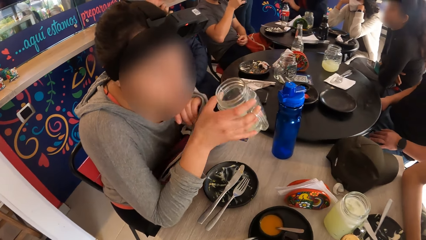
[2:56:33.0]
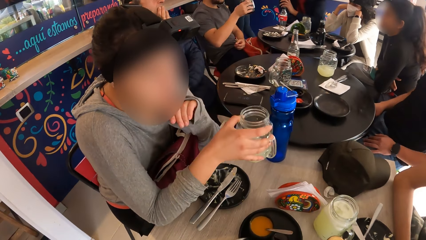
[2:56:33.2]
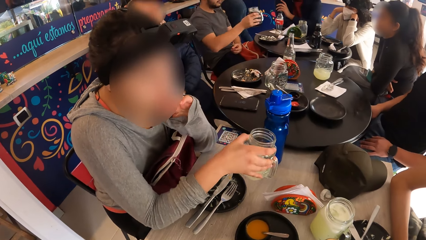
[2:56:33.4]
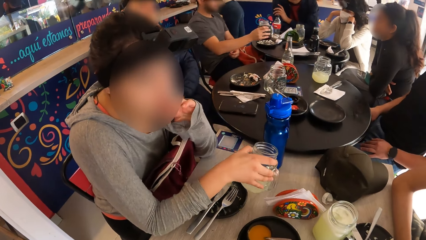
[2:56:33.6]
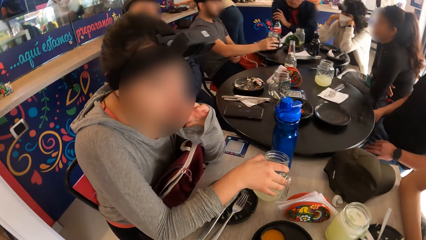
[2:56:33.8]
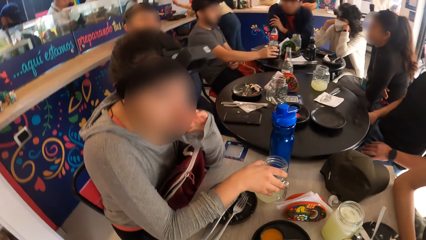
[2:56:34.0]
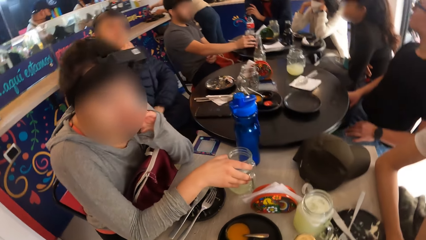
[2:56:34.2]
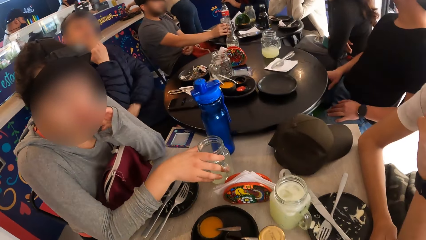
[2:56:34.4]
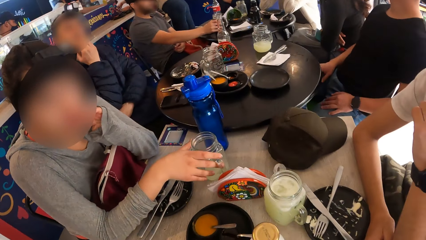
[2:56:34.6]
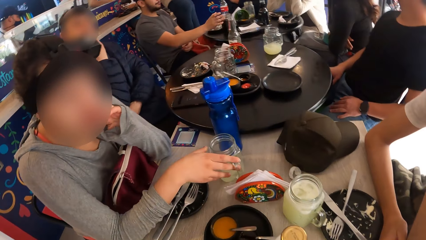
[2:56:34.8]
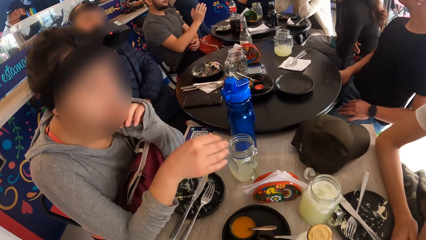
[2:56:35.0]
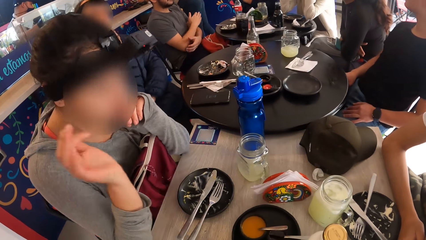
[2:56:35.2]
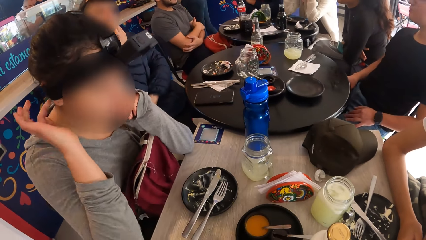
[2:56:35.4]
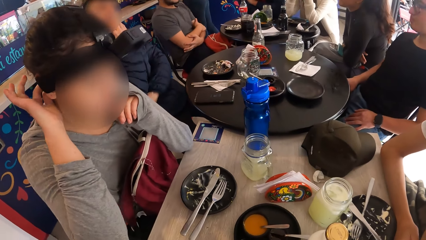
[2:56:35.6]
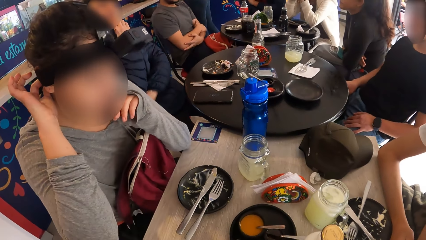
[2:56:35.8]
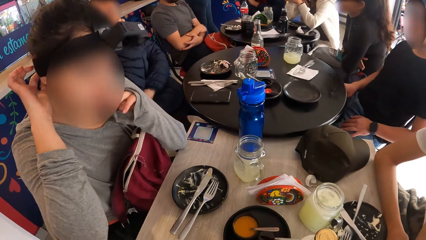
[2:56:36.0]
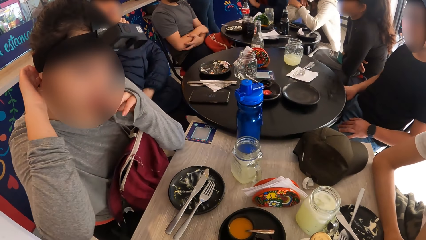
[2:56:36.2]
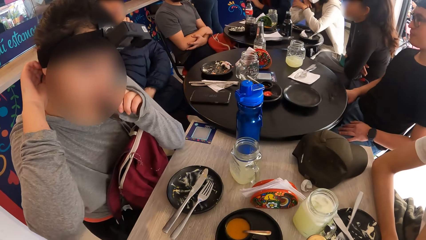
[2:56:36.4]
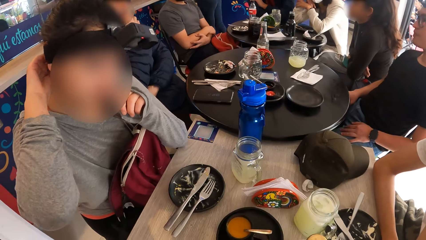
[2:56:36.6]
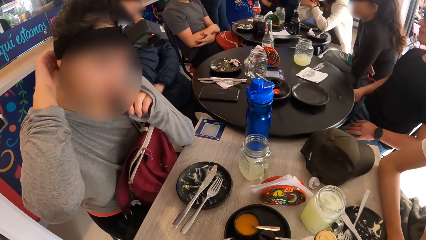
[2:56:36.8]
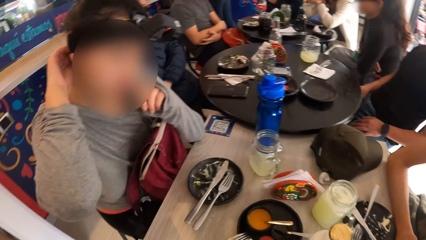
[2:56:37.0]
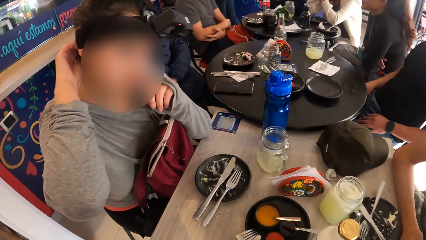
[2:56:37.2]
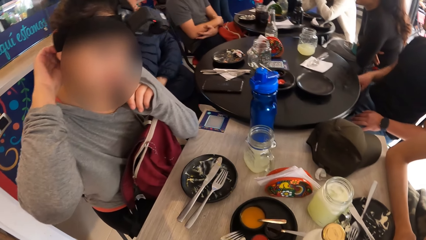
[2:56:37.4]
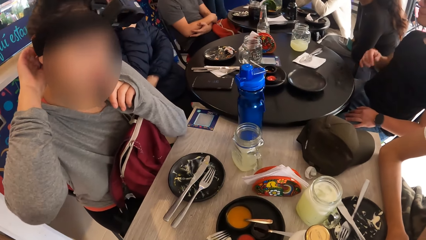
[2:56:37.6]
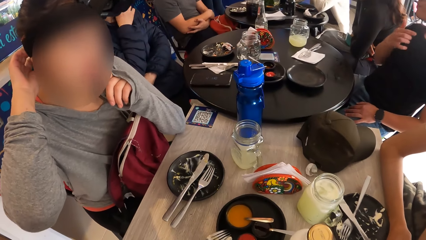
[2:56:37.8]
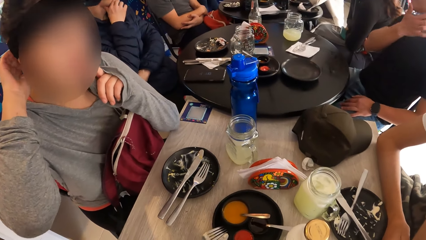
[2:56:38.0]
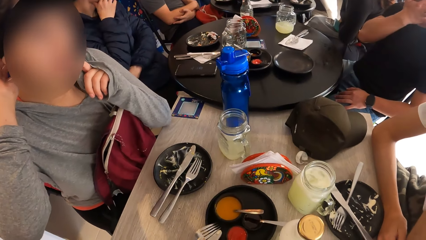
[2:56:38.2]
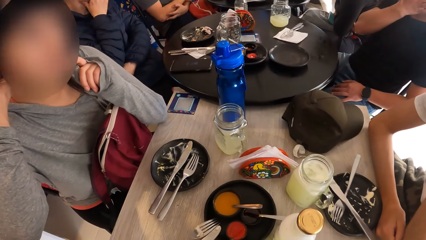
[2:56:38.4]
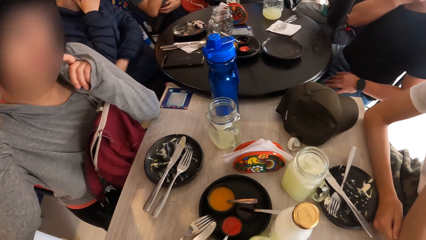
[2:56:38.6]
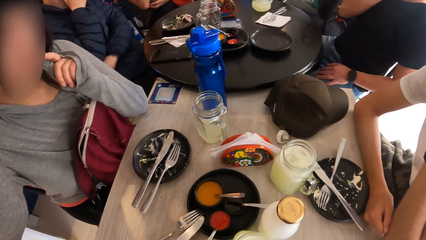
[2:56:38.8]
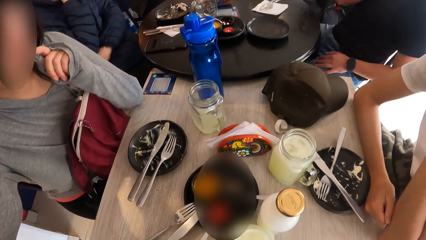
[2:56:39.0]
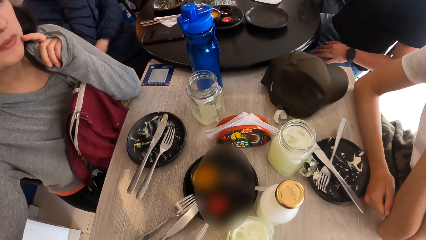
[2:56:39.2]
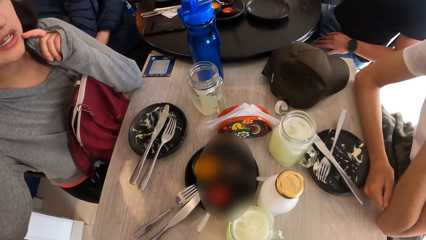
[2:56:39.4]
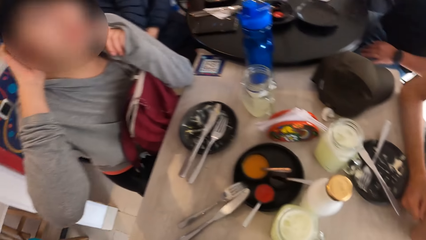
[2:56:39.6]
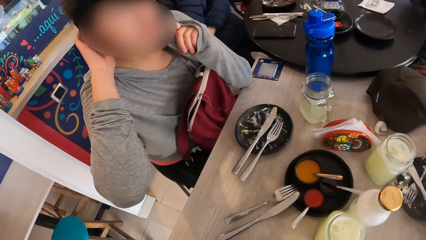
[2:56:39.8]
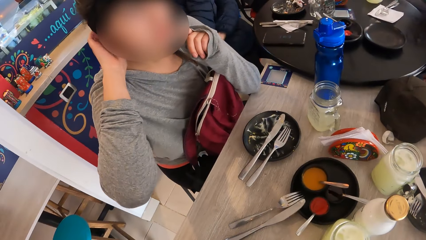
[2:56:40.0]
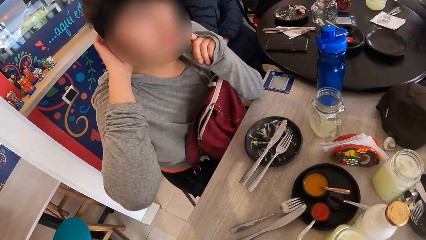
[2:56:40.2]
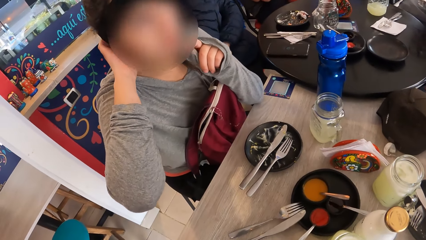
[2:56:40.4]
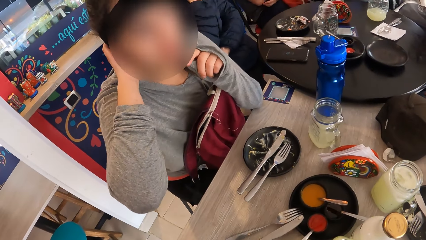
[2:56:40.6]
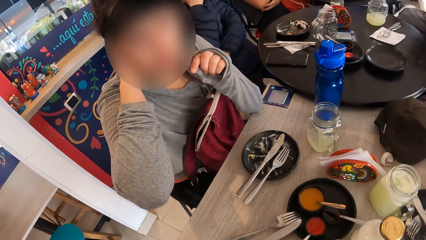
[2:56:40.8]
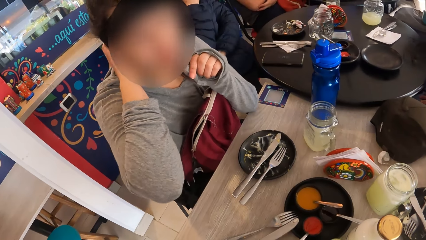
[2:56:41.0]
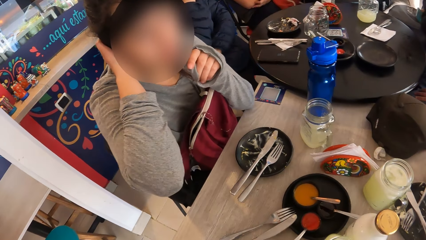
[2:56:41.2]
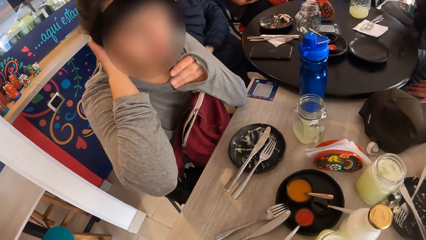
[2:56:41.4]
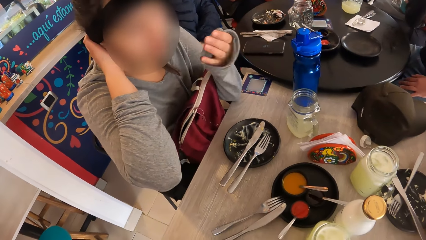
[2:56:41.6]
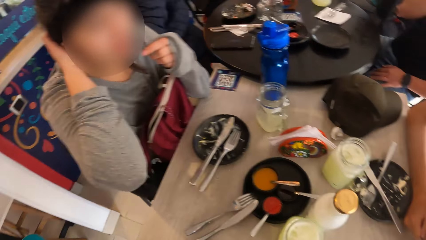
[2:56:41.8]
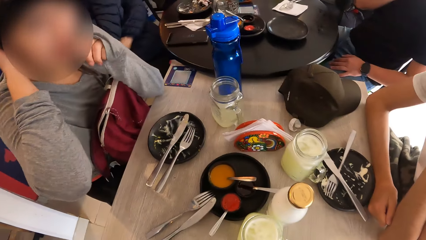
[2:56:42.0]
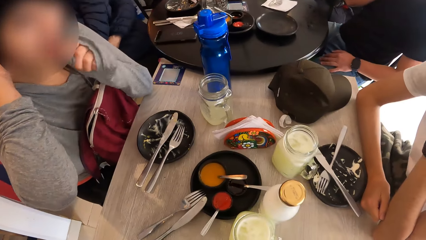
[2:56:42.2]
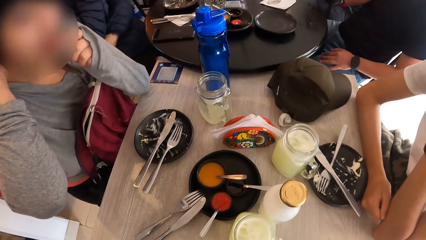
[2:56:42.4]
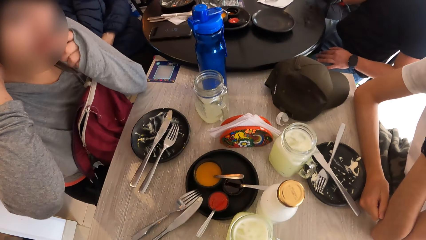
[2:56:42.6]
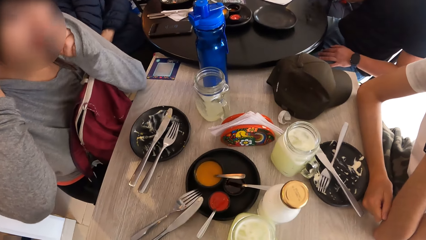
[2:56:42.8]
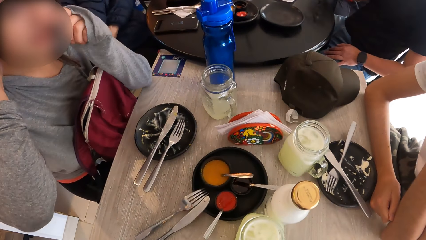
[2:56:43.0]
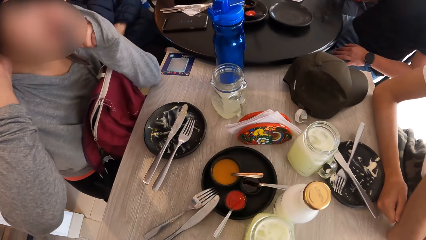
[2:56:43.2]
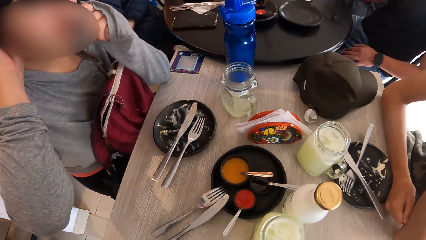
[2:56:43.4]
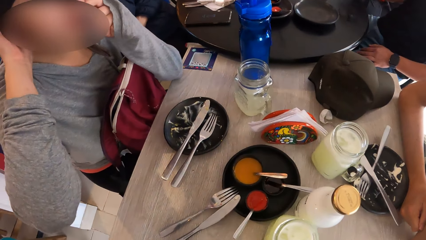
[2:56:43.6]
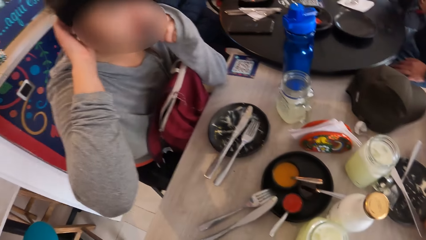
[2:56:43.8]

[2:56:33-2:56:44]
The woman drops the cup in her right hand on the table. The man drops the cup in his right hand on the table. The woman scratches the back of her head with her right hand. Another man touches his face with his right hand.

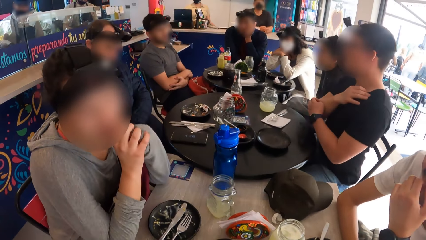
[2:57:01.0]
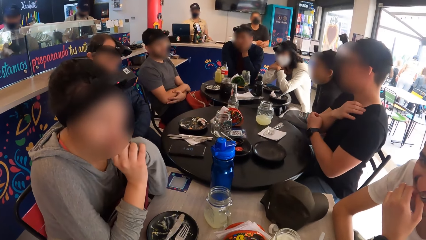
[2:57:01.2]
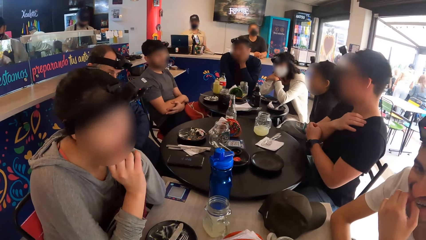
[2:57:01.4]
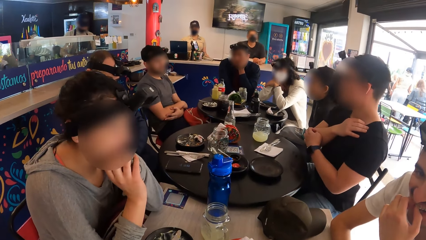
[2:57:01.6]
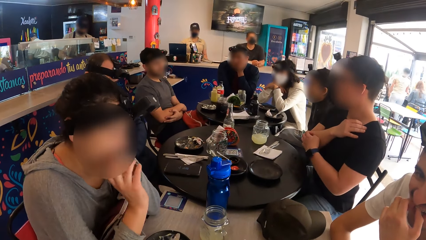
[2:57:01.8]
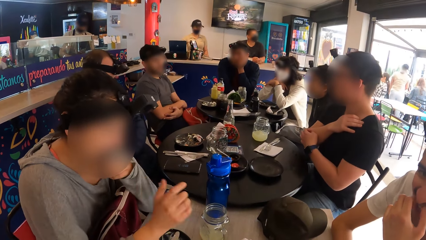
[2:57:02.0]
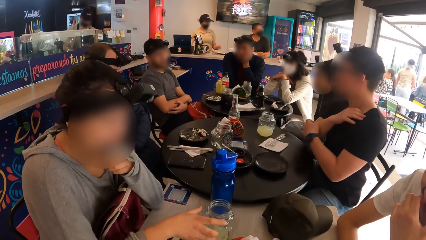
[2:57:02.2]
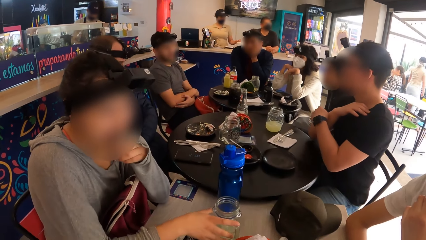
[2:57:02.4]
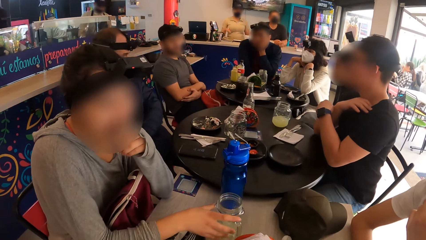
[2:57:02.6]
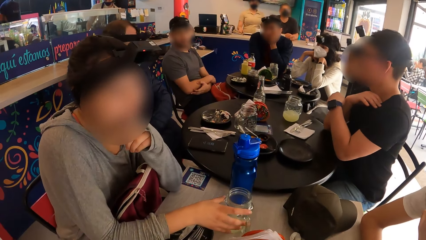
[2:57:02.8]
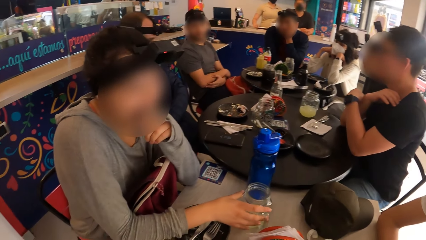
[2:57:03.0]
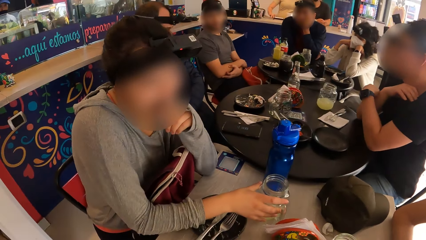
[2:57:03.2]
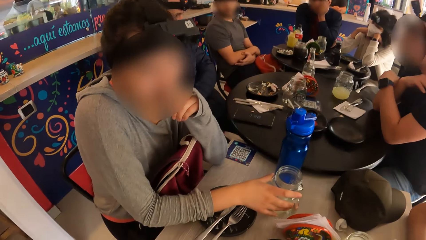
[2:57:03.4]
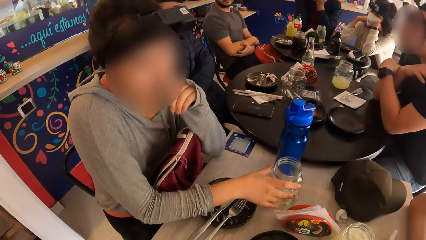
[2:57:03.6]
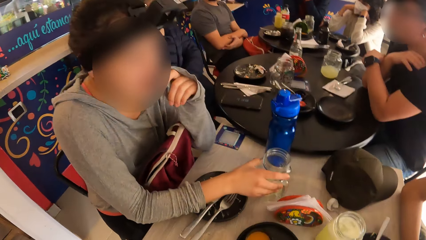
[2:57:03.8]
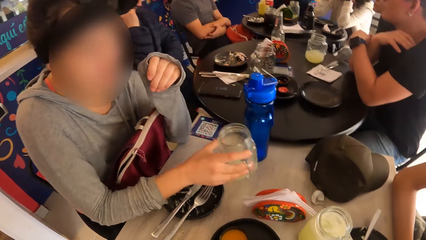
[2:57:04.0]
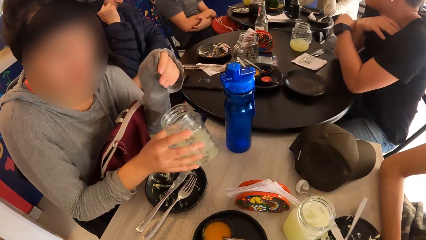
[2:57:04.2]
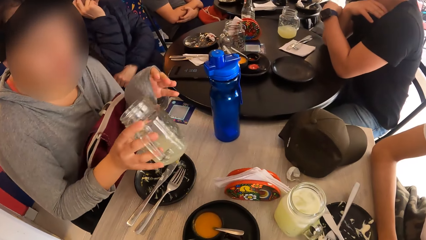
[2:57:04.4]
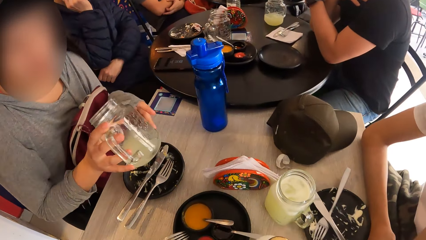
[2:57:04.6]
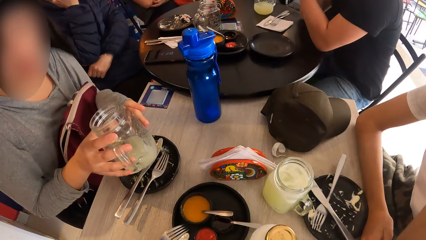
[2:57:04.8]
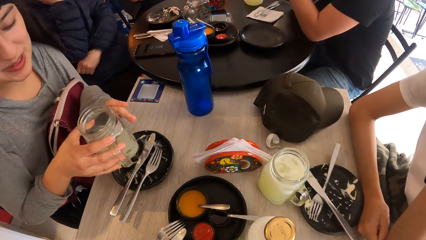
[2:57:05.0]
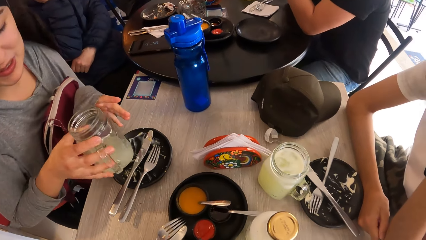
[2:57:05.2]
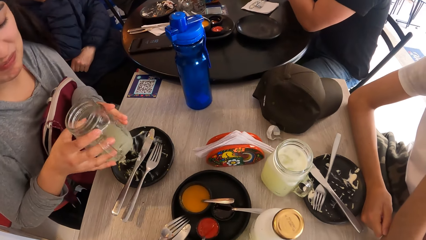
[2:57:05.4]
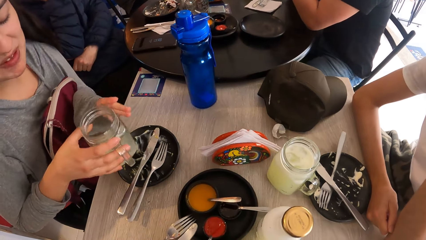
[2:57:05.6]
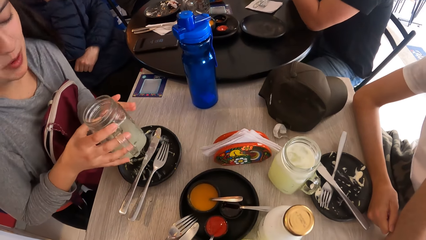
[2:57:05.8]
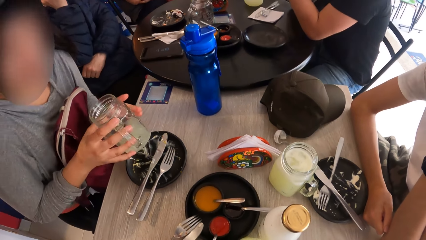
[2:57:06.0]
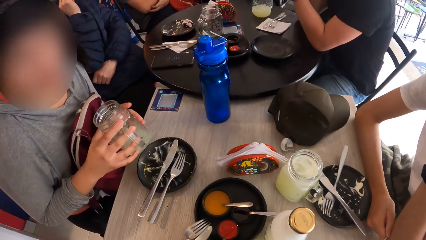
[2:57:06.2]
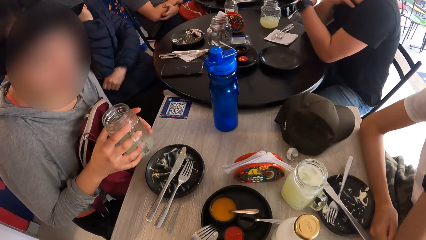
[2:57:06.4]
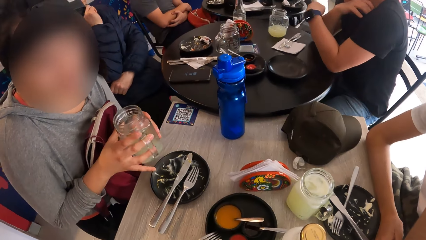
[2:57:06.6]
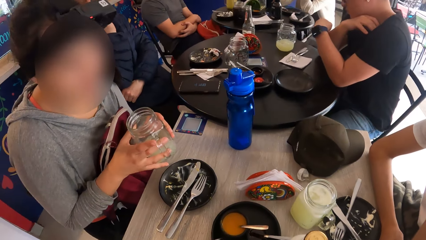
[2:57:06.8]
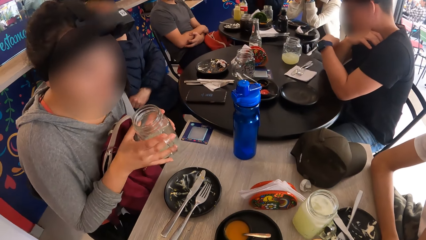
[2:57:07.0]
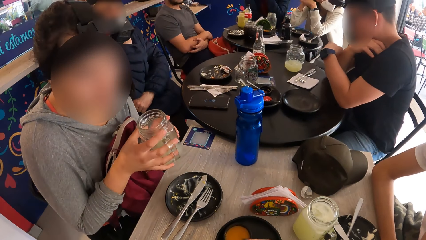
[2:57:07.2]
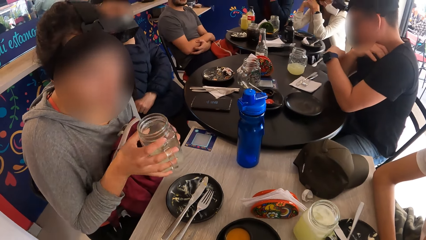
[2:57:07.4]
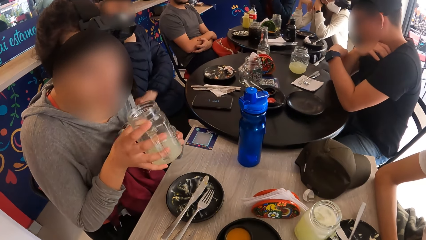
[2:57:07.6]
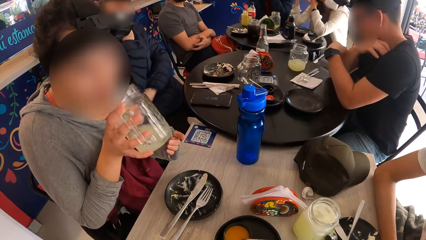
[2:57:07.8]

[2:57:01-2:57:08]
The woman picks up the cup on the table with her right hand and shakes the cup in her right hand.
